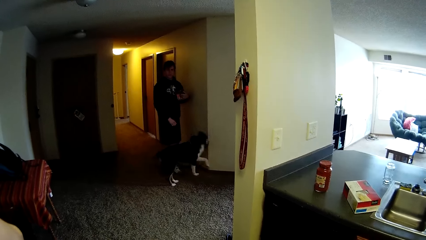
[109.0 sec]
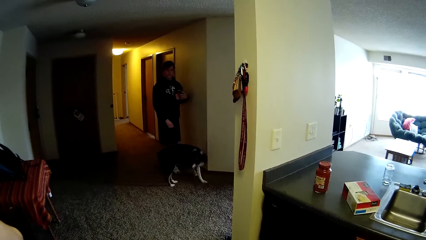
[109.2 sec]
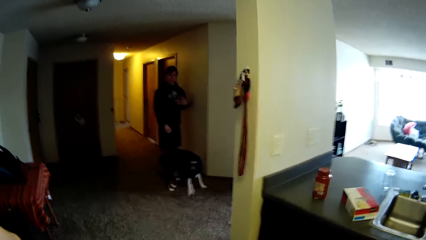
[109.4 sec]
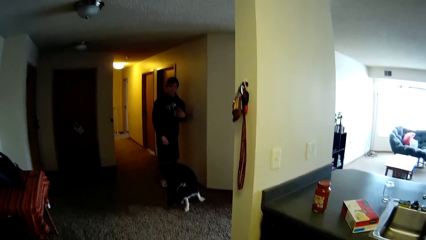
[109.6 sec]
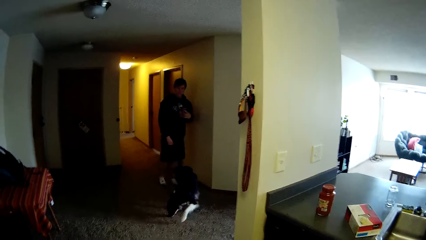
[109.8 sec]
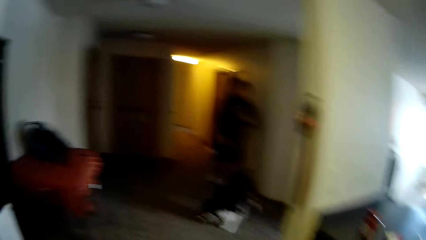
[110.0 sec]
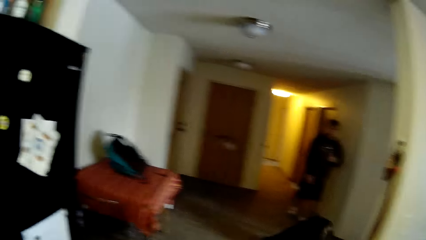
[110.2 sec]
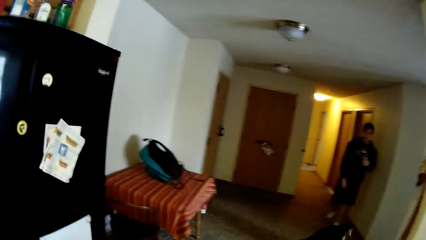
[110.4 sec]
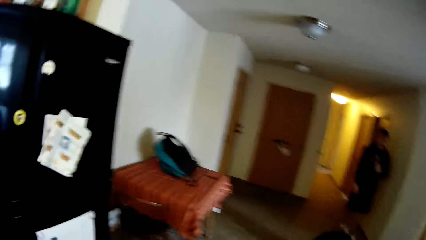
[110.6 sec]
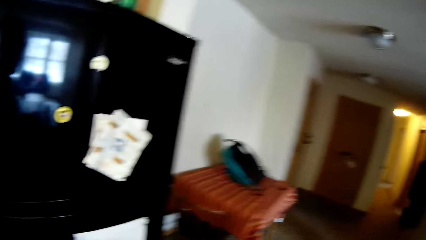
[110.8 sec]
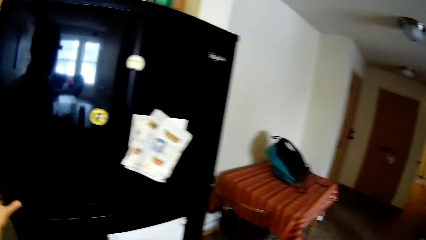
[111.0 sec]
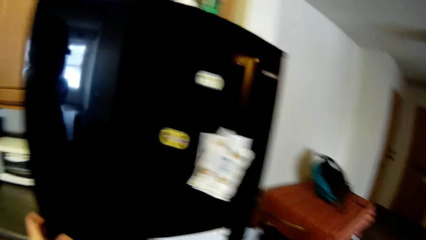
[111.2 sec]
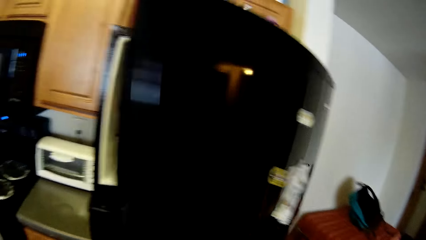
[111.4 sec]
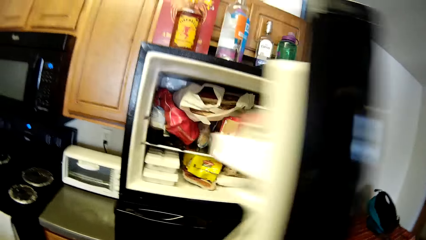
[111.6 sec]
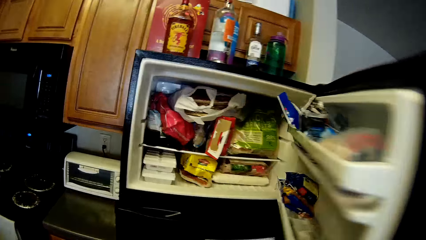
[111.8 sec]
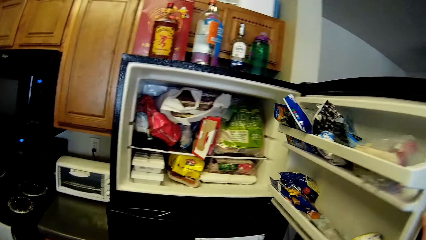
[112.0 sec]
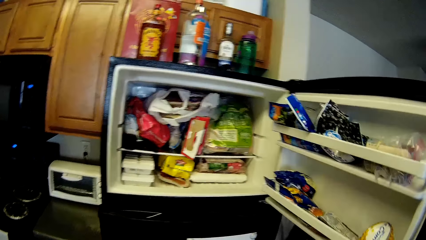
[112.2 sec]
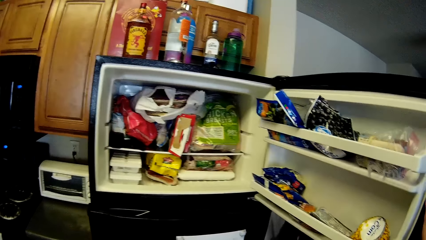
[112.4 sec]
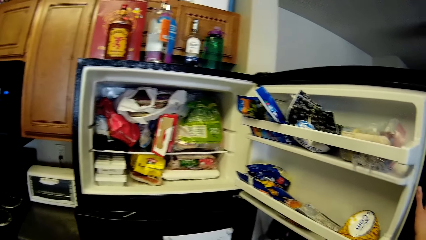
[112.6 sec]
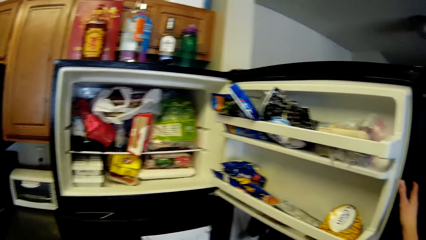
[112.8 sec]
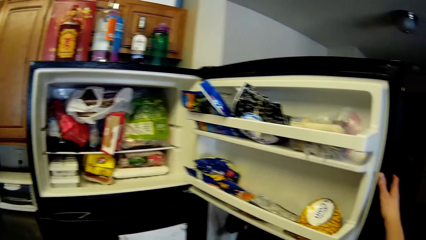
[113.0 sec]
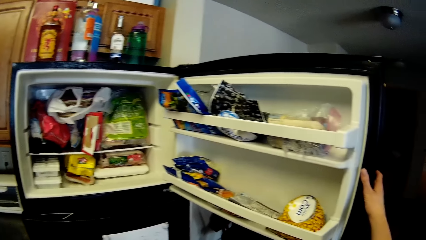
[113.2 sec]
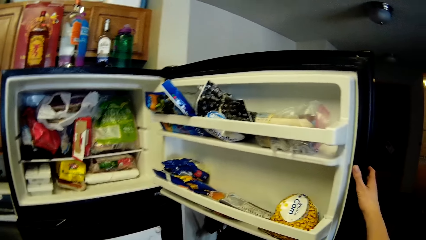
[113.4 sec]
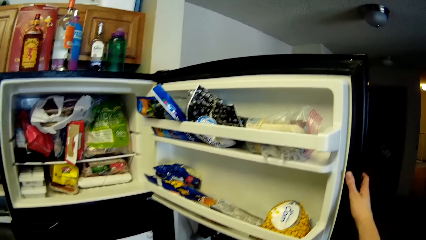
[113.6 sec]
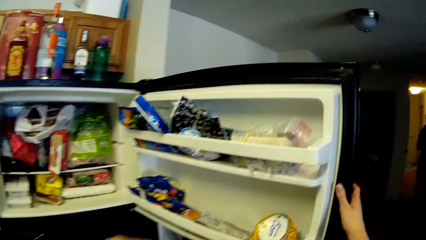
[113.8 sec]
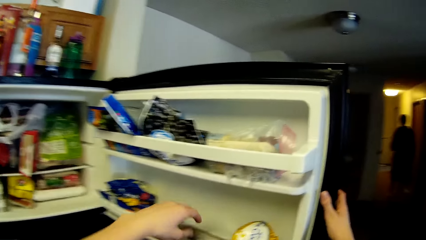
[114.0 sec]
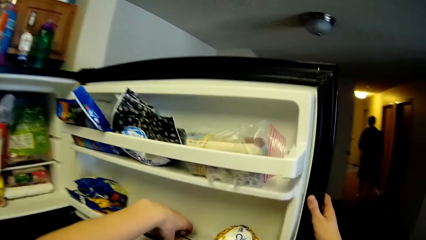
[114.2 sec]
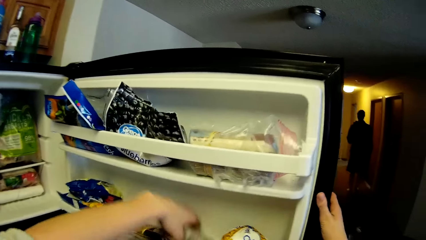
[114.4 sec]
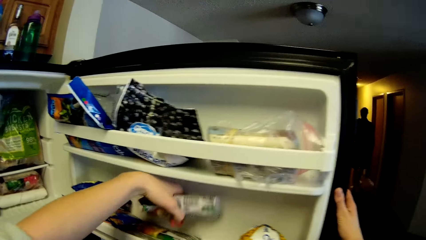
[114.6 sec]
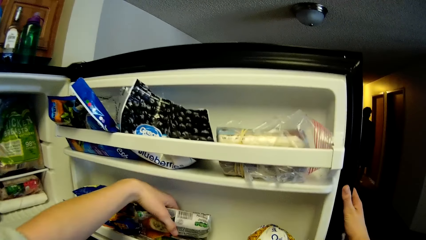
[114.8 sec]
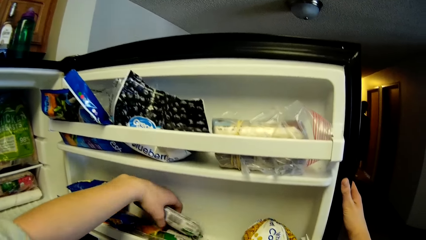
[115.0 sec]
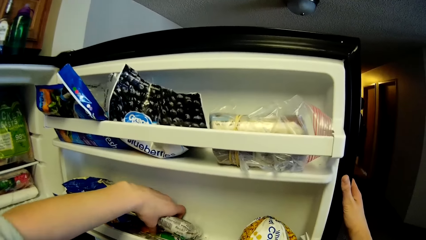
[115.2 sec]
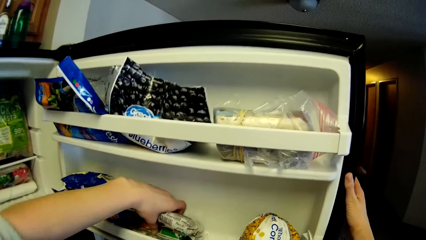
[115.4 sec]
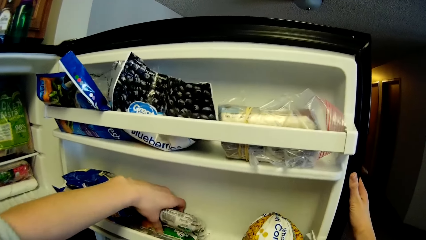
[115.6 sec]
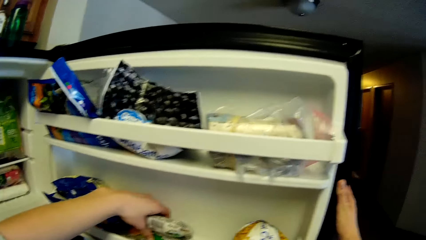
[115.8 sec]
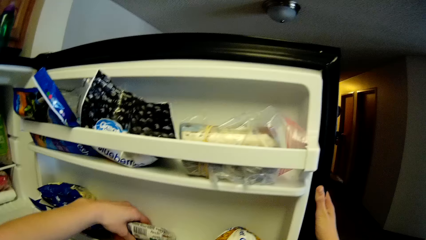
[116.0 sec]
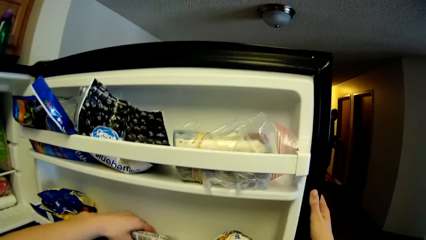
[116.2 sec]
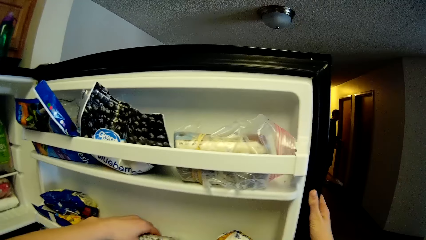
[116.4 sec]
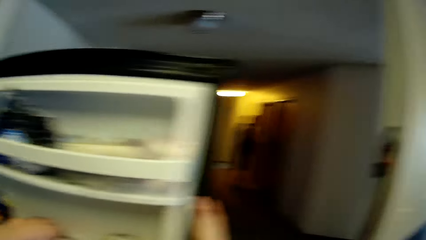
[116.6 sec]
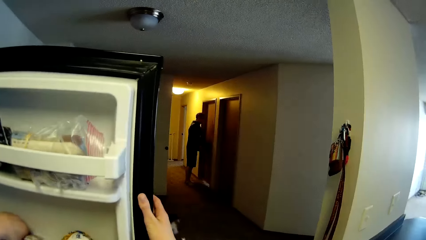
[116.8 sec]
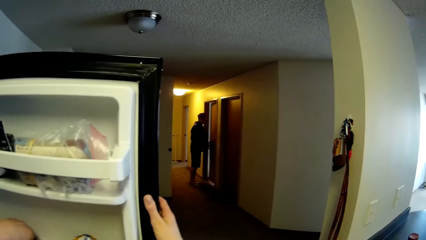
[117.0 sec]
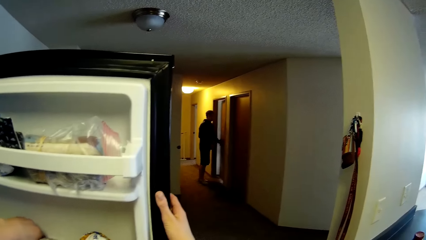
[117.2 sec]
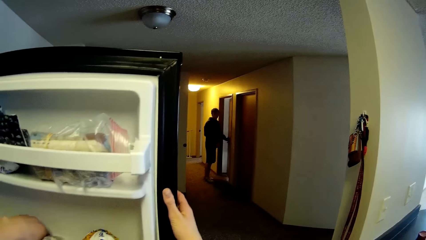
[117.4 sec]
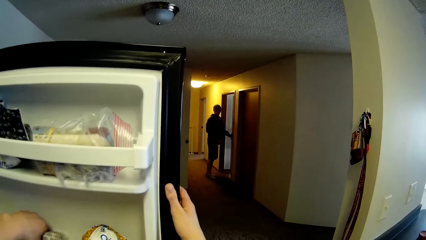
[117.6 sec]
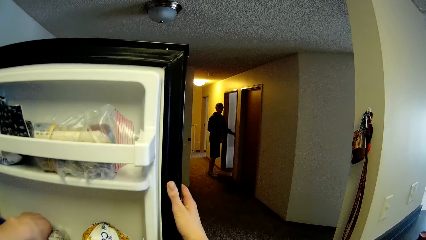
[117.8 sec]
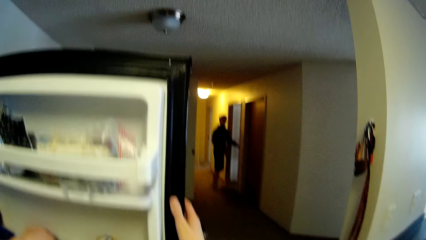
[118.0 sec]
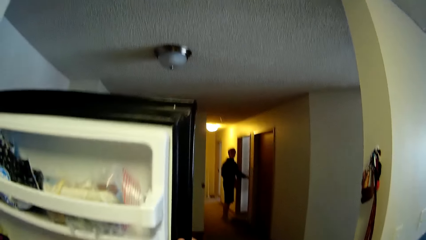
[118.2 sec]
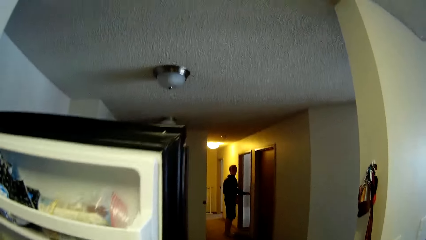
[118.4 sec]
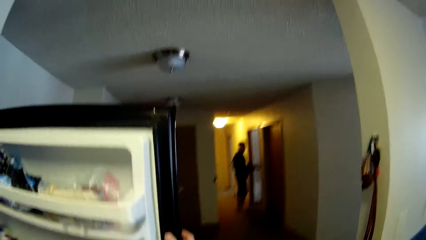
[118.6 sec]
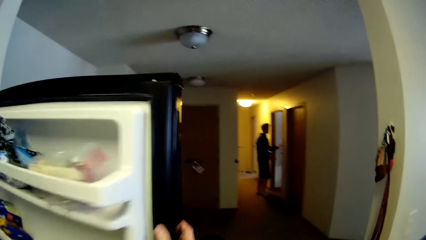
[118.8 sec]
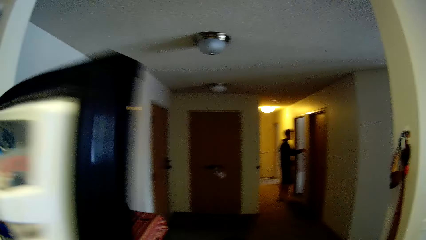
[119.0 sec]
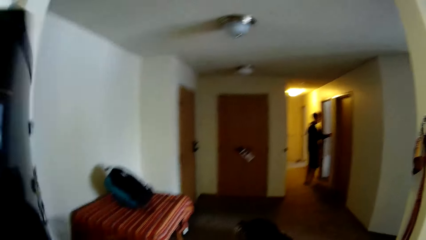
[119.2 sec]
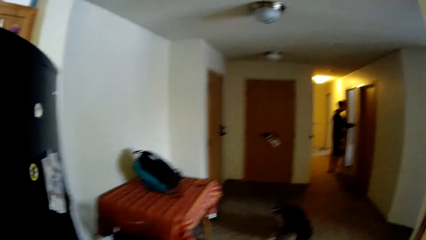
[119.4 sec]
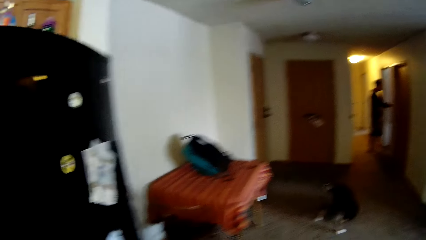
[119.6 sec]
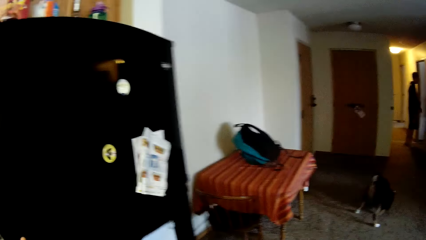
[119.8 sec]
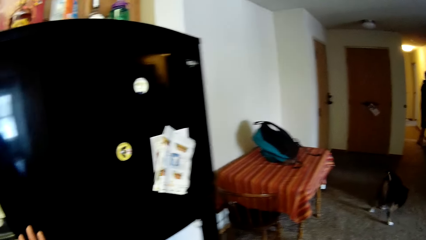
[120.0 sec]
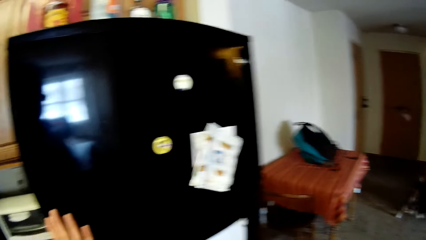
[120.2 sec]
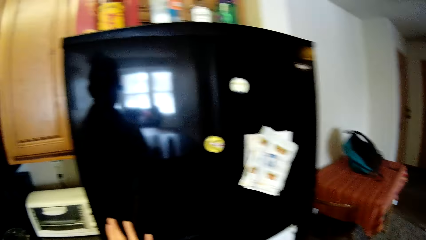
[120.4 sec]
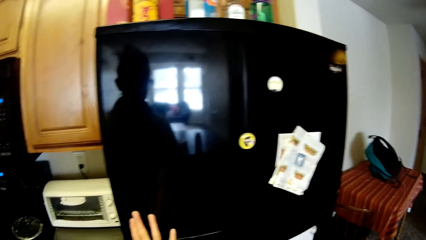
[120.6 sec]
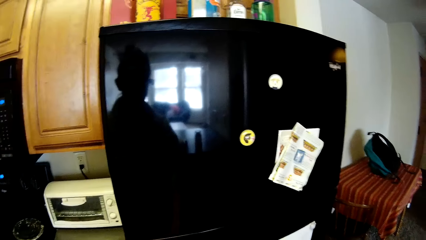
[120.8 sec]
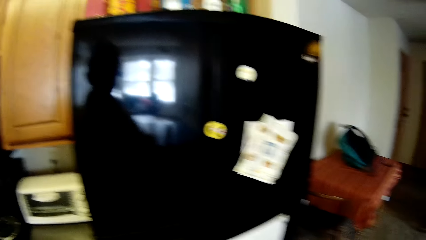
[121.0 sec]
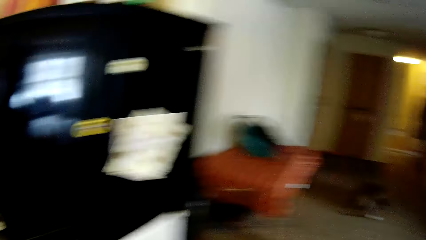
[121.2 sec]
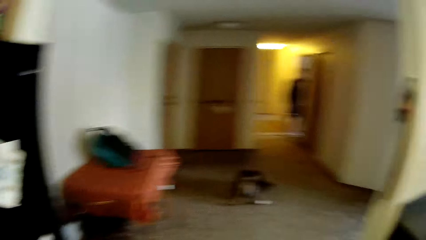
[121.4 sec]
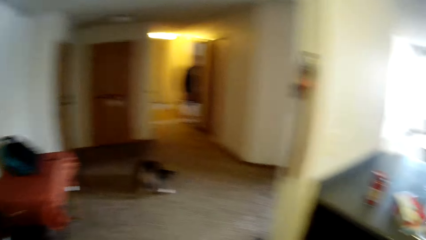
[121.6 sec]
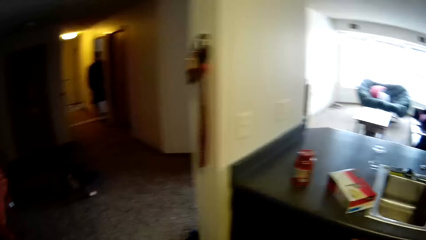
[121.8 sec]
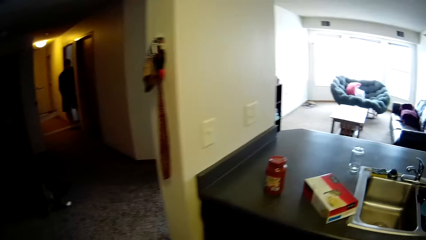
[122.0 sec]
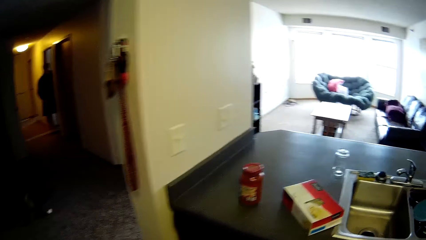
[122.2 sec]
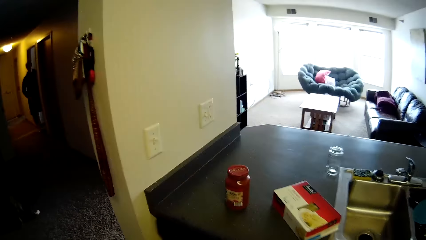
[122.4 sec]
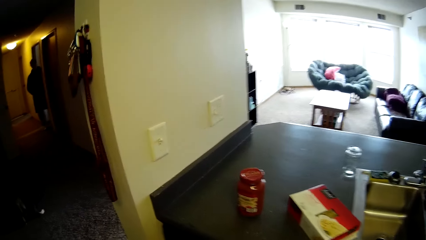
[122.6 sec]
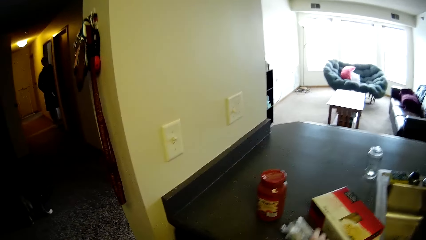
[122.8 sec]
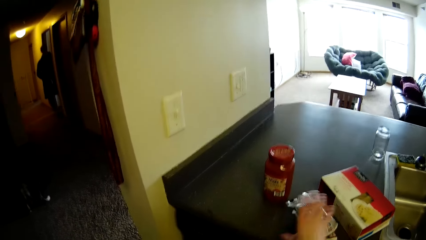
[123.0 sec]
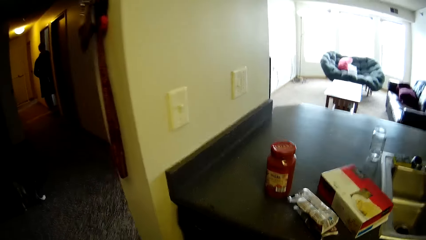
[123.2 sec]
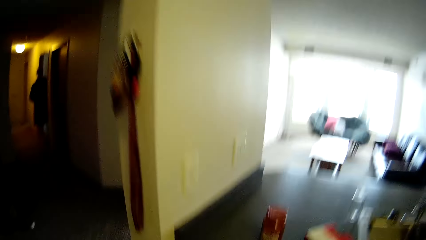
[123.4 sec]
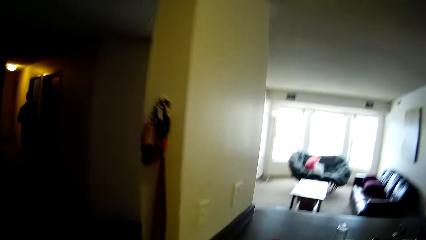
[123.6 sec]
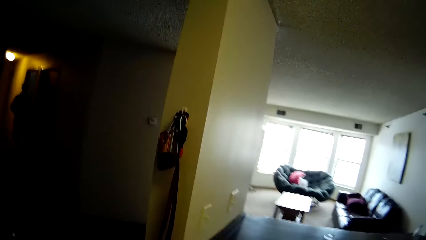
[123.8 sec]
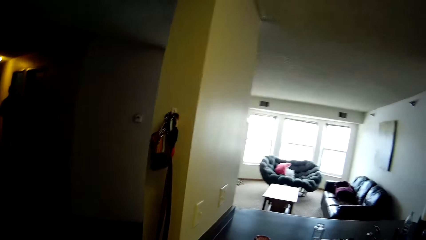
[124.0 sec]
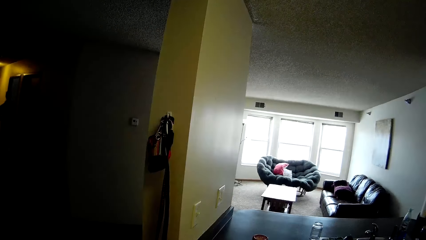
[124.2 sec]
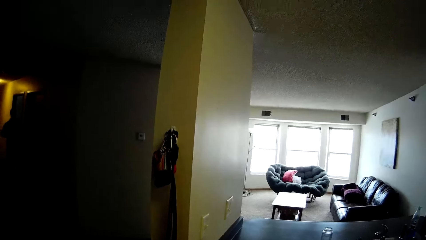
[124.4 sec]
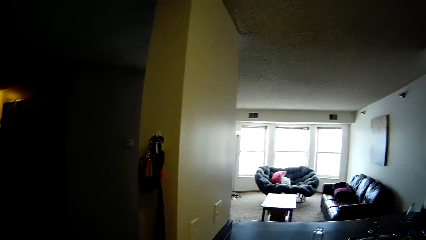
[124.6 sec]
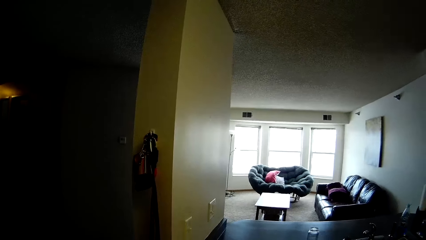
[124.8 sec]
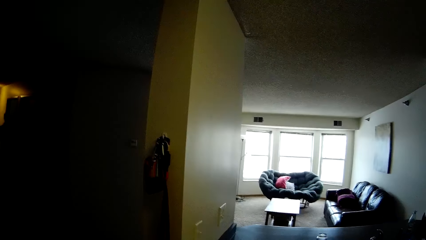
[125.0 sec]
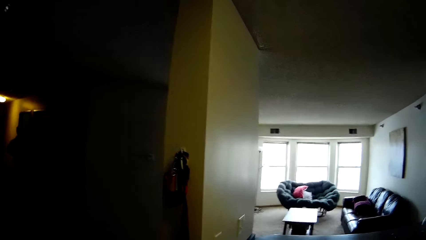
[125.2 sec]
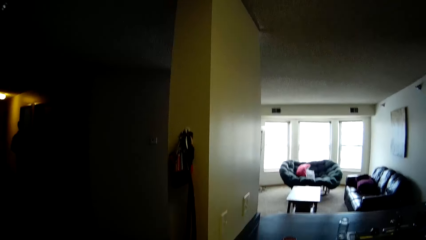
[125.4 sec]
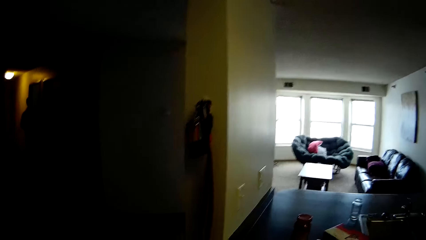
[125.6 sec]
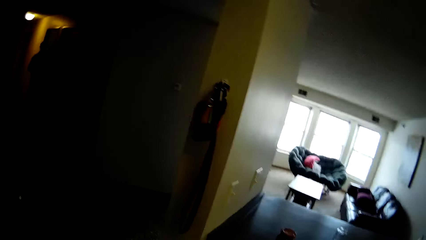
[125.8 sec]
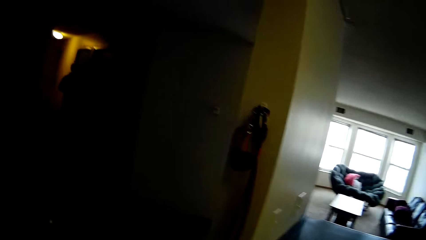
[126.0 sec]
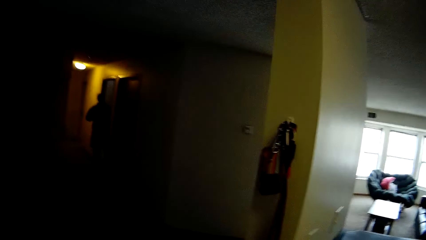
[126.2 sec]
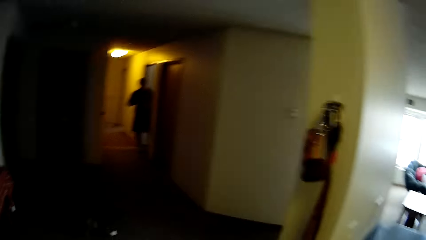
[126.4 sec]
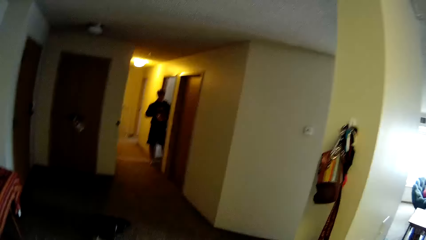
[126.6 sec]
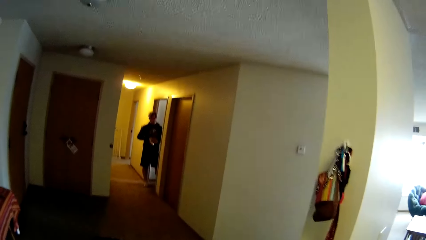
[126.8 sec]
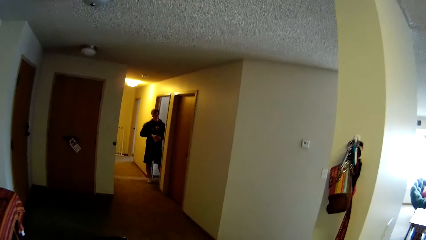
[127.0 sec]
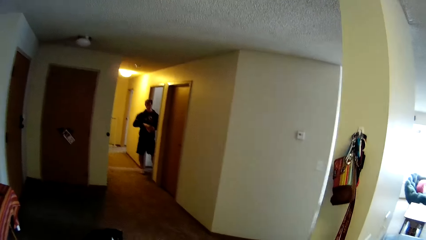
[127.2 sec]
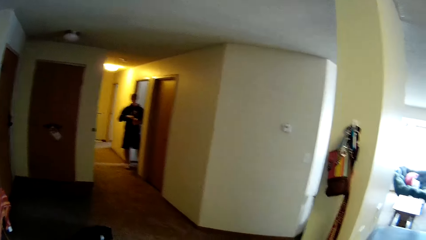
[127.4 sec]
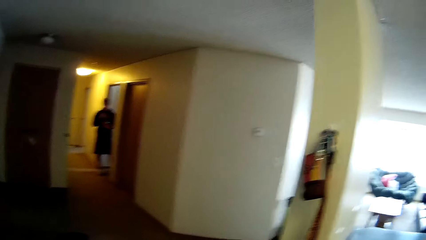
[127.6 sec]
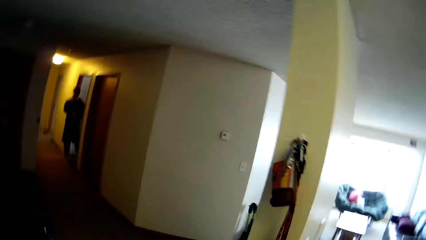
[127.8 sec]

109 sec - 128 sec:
The camera wearer opens the fridge with her left hand. She picks some packs of corn dog from the fridge with her left hand. She closes the fridge with her right hand. She walks. She places the packs of corn dog on the slab with her right hand. She walks.
